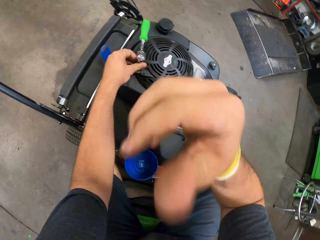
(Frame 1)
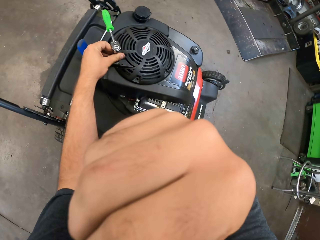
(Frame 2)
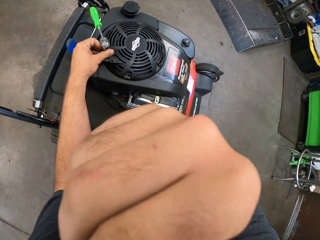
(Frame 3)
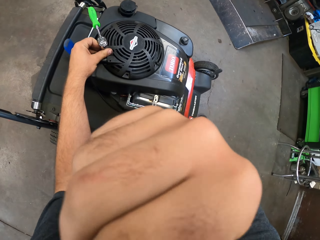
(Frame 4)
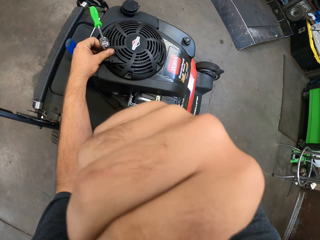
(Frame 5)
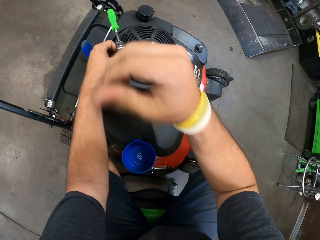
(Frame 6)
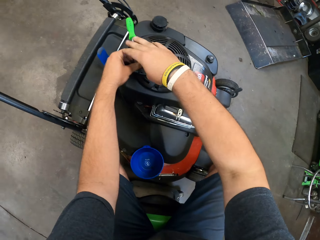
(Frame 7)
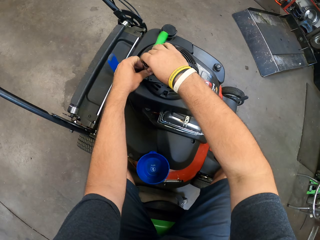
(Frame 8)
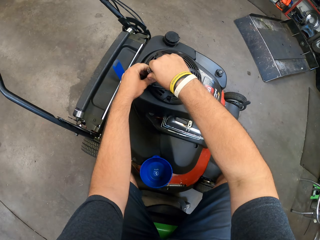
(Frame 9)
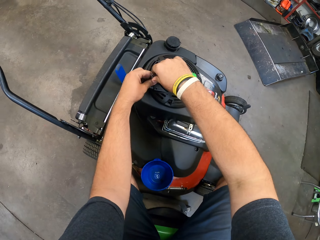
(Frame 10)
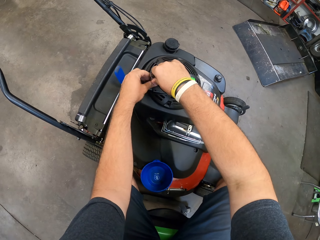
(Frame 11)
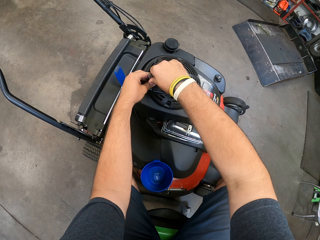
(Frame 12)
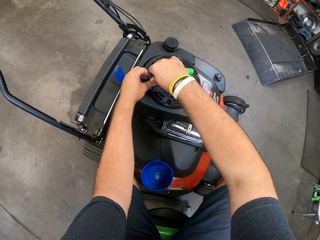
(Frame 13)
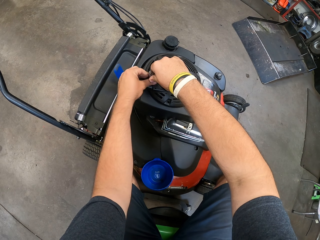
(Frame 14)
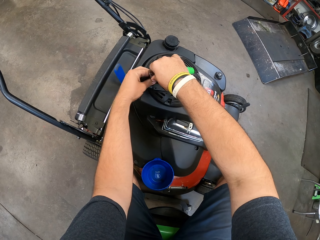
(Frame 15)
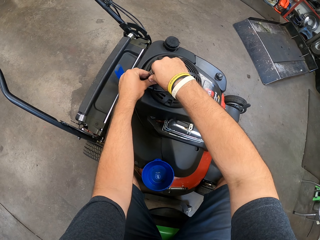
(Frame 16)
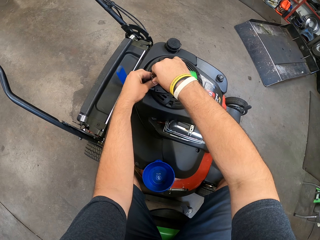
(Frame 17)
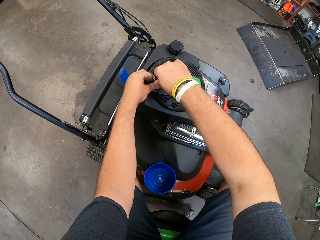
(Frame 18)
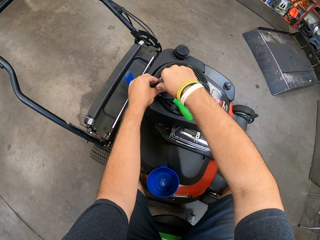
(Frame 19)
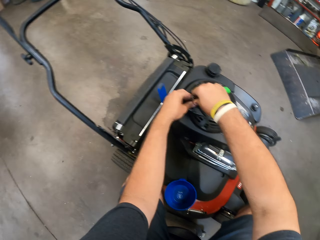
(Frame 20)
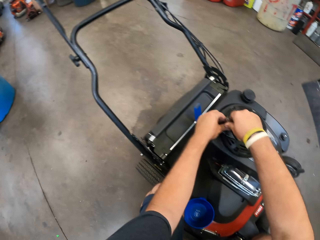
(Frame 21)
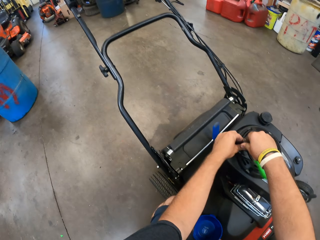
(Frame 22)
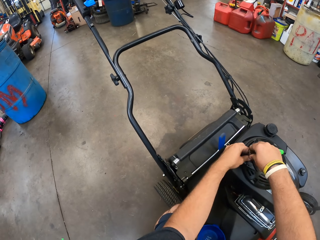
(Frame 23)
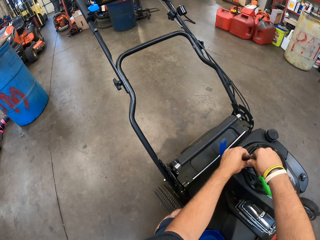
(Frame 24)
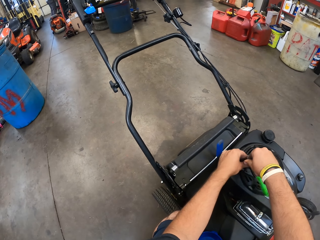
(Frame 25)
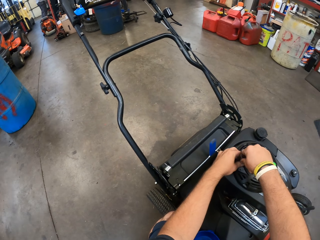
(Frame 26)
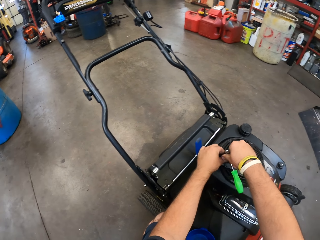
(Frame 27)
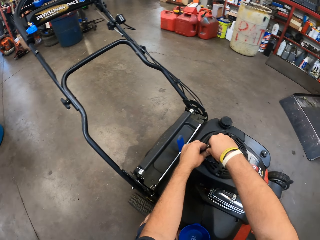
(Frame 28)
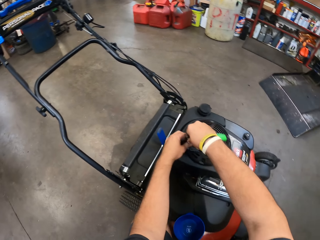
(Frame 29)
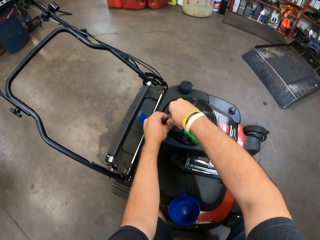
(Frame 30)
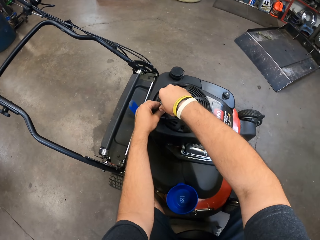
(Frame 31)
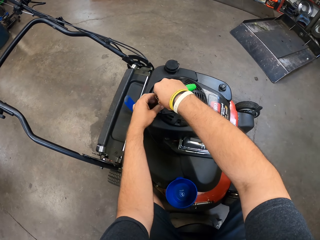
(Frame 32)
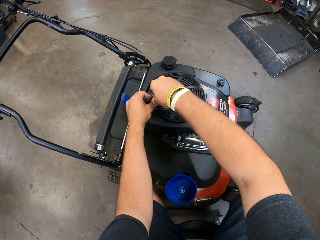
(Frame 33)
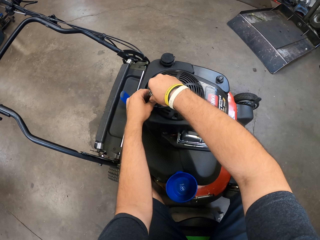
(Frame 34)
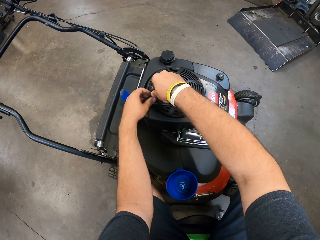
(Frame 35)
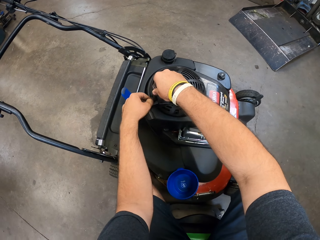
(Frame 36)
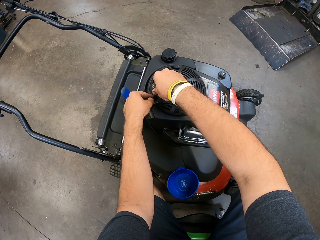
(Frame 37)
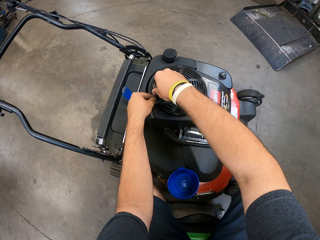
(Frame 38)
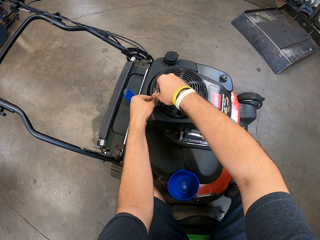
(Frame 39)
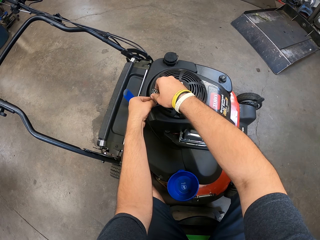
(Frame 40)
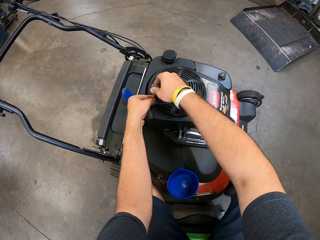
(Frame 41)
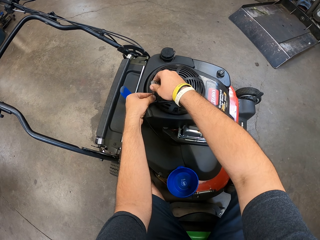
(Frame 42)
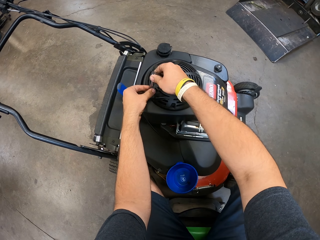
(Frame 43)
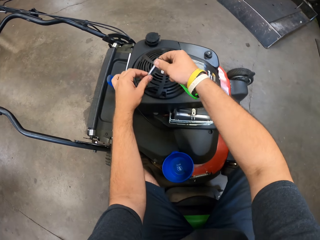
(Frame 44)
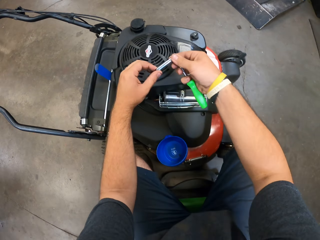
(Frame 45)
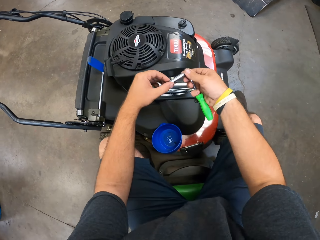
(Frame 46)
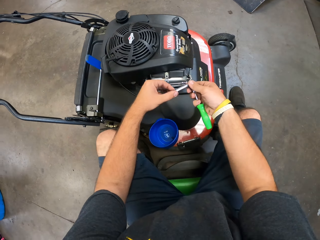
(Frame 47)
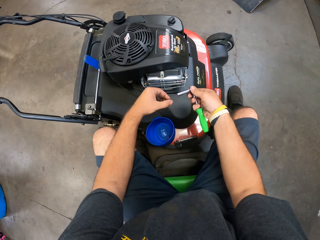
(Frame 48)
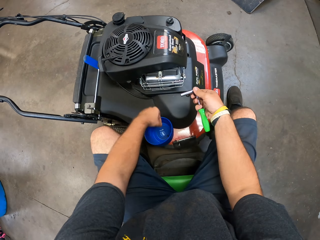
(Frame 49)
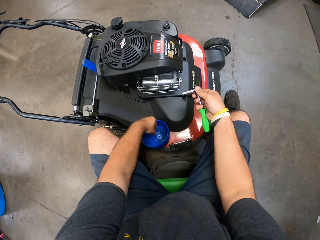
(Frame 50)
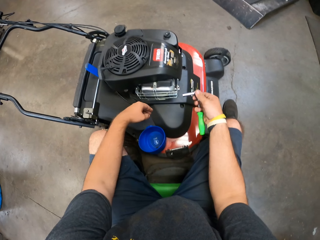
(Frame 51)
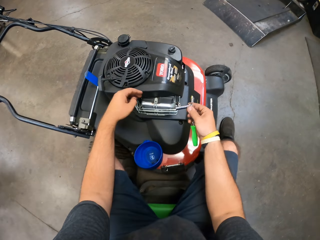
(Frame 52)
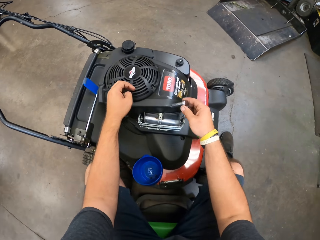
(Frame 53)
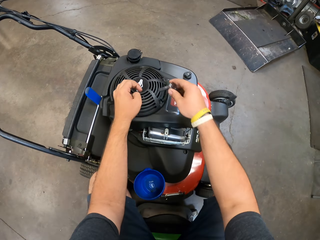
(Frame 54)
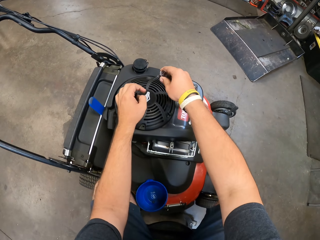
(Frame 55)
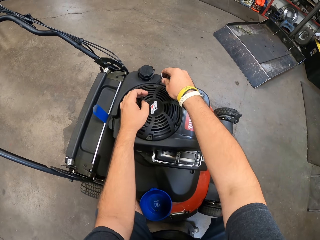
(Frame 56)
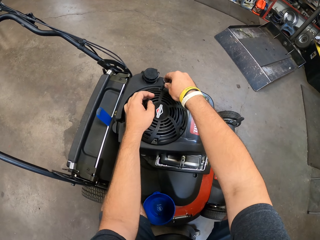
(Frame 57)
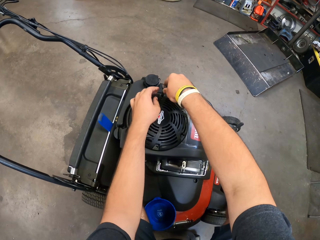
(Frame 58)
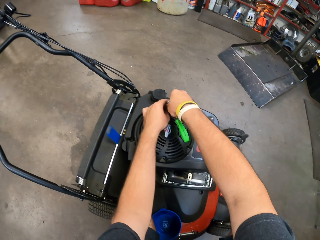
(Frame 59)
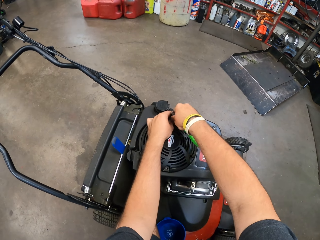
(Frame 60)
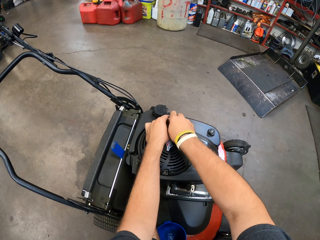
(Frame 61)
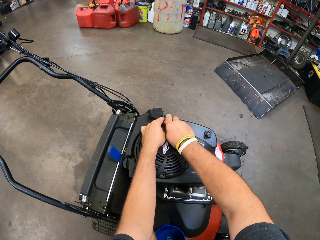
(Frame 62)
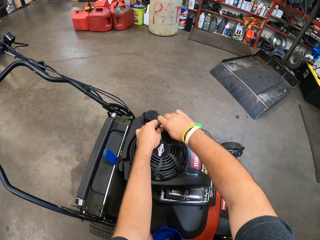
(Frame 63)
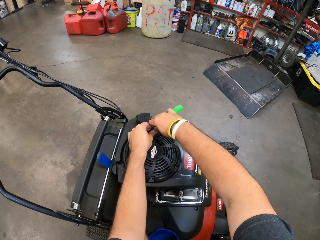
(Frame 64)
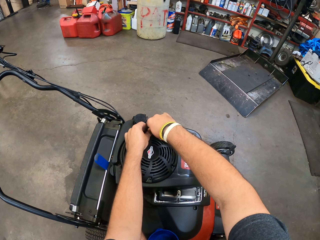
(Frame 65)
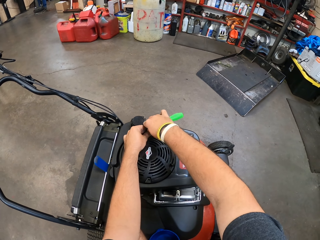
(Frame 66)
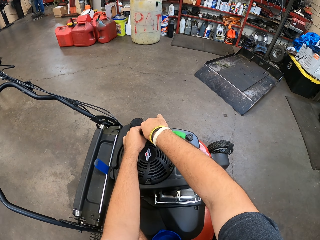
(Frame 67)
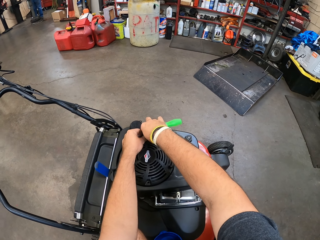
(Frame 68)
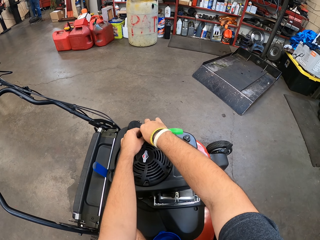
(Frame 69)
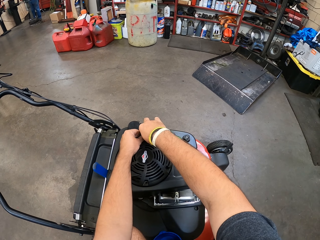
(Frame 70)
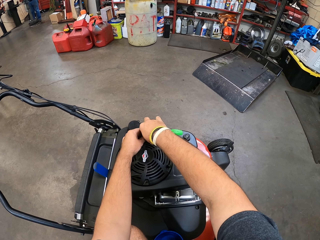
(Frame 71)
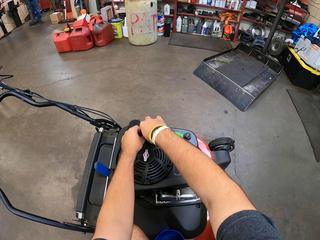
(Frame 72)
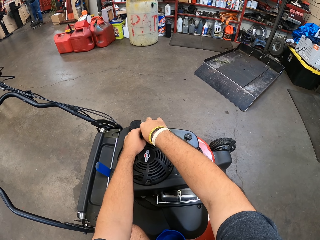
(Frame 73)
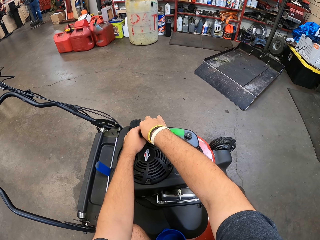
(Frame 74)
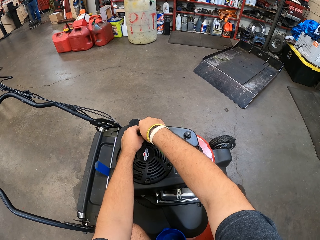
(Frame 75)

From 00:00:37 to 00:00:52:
The camera wearer opens a nut with a plug wrench. They raise the hand. They touch the face. They touch the screwdriver. They examine the lawn mower. They open the nut with the plug wrench. They pick the spare part. They put the nut in the container. They fix the spare part to the lawn mower.

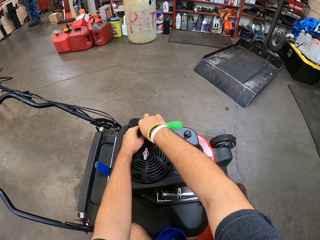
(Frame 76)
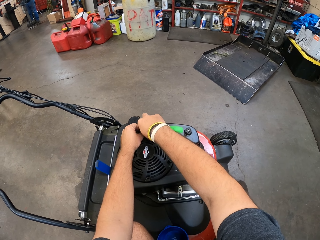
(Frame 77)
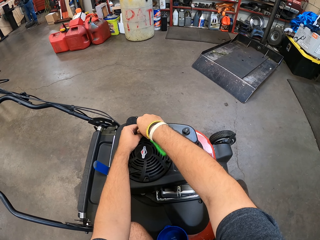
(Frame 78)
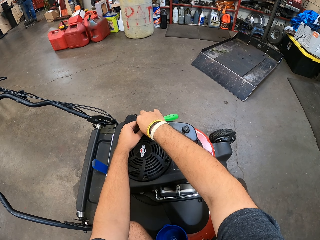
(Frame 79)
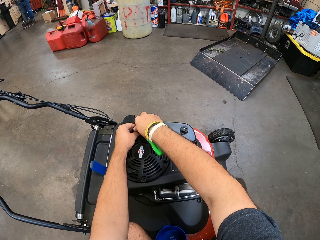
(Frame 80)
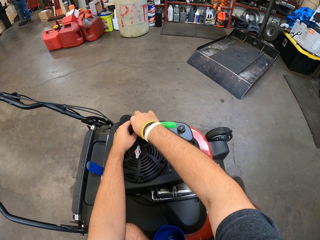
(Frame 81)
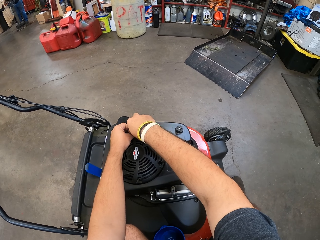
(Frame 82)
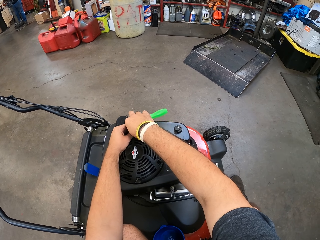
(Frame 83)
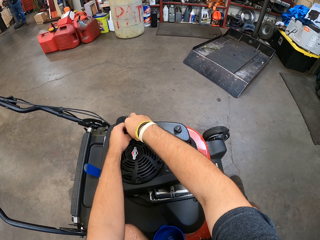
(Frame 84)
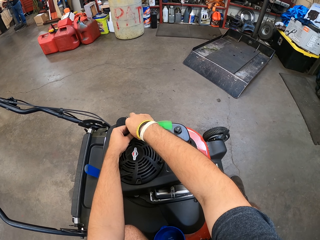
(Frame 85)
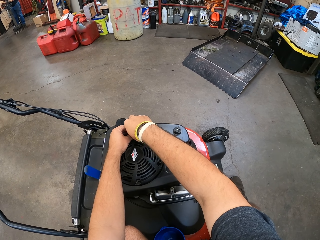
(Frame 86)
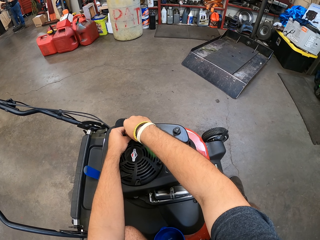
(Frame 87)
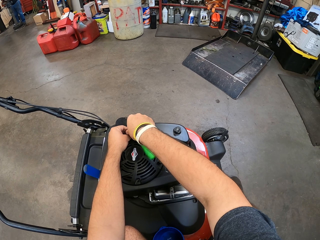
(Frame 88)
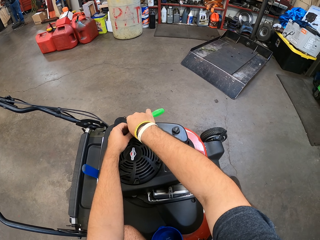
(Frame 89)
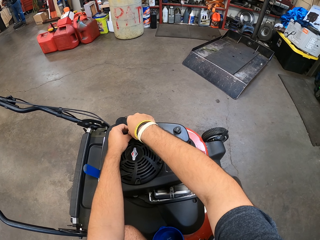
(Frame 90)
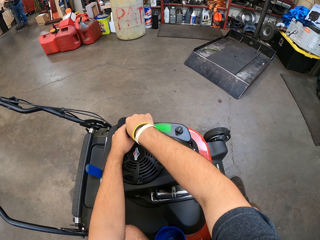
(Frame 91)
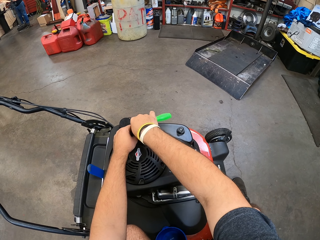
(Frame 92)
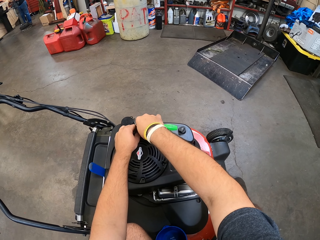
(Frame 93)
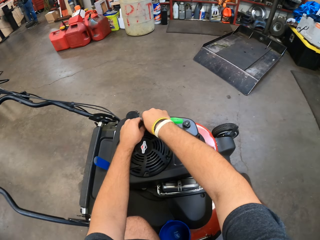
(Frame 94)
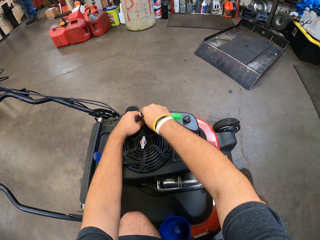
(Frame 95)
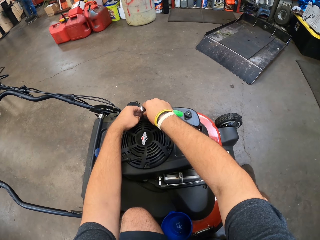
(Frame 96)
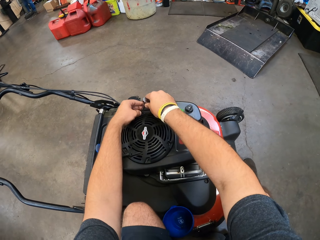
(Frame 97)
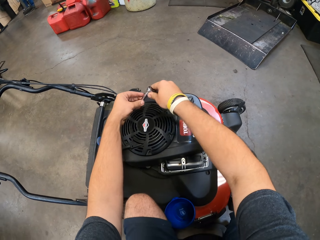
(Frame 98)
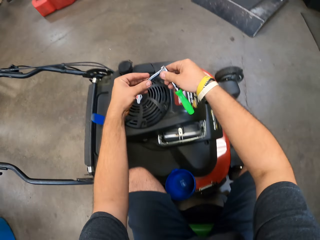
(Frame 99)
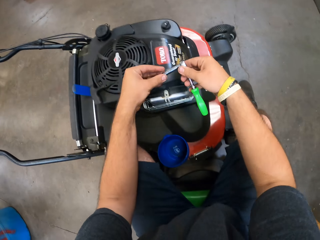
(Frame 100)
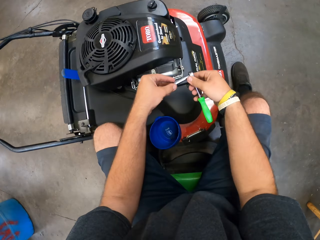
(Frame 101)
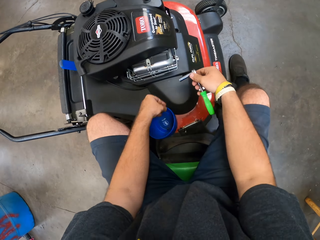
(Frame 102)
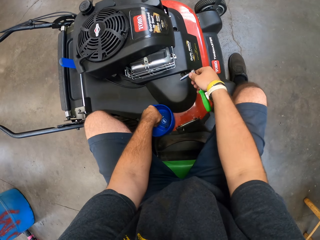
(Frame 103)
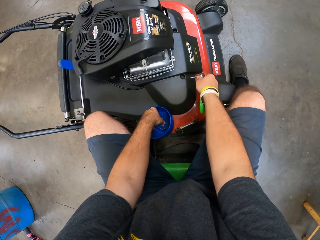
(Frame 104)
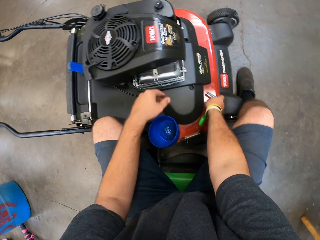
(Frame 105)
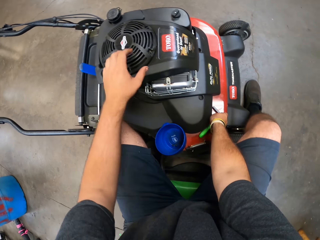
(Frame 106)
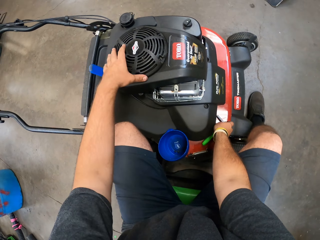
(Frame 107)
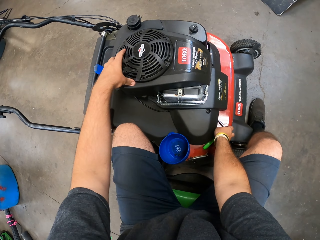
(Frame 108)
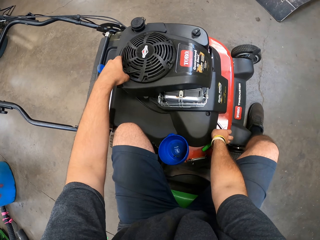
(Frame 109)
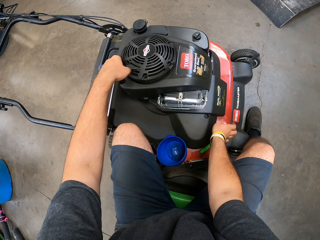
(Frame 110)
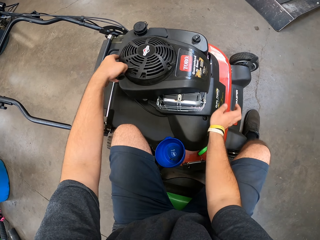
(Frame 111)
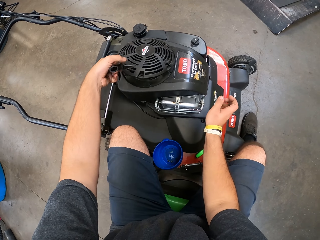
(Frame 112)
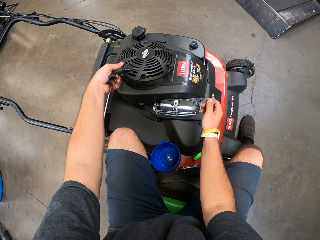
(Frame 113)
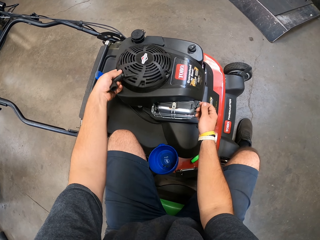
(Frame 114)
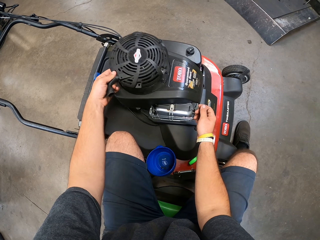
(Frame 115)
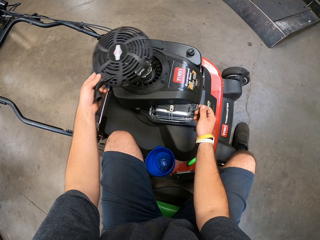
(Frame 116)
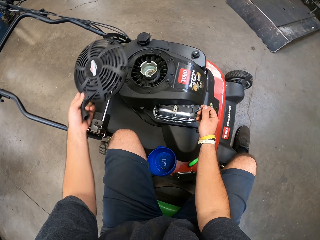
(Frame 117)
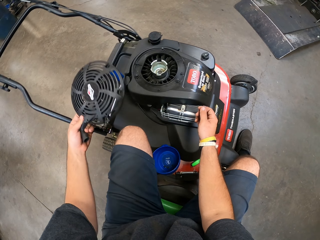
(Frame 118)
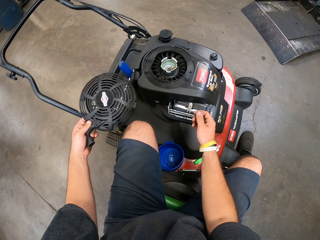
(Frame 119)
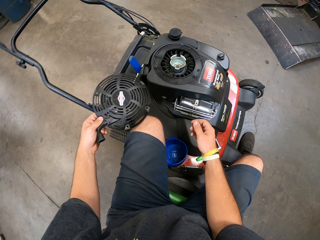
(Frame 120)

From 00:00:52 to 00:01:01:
The camera wearer opens the nut with the plug wrench. They put the nut in the container. They put the plug wrench on the machine. They remove the part of the lawn mower.
